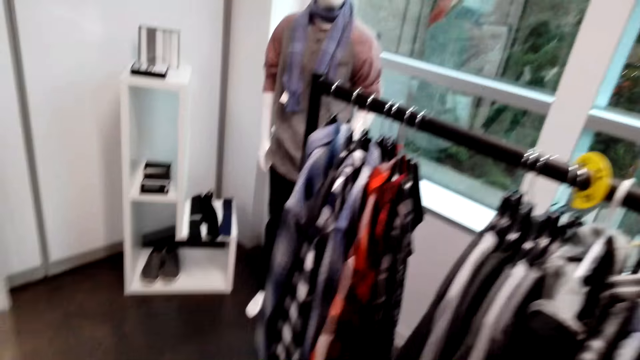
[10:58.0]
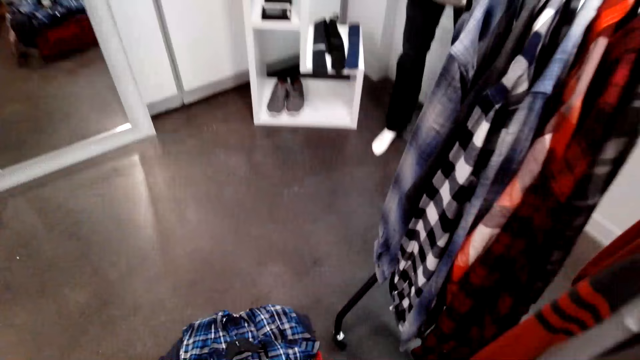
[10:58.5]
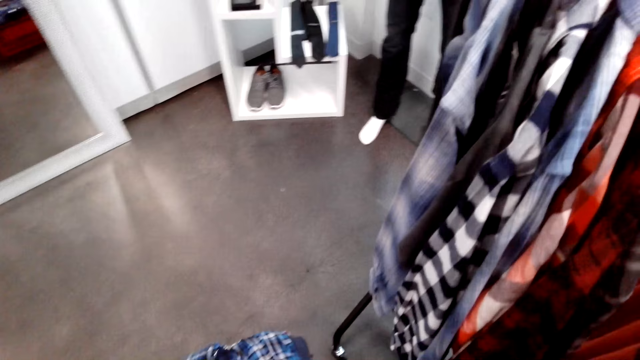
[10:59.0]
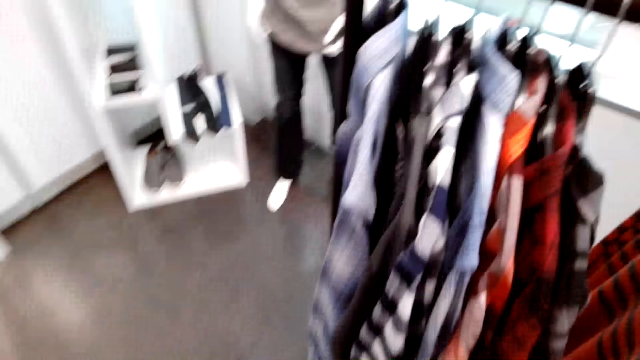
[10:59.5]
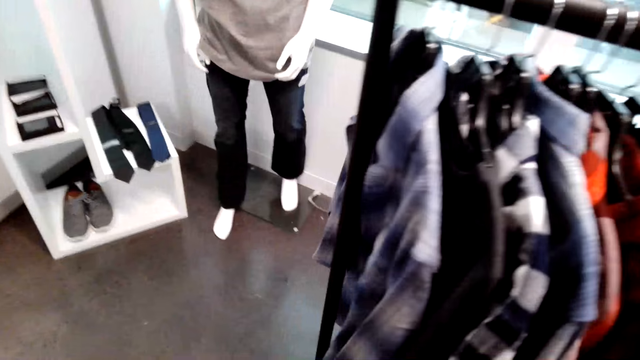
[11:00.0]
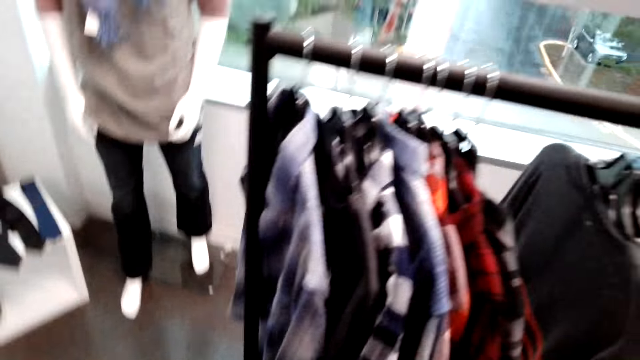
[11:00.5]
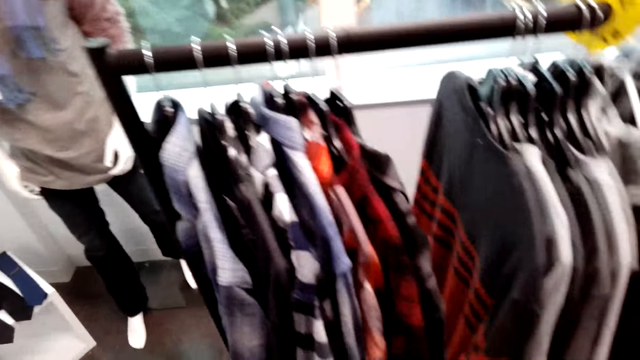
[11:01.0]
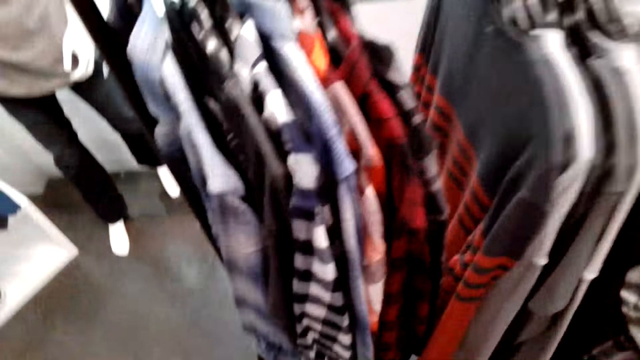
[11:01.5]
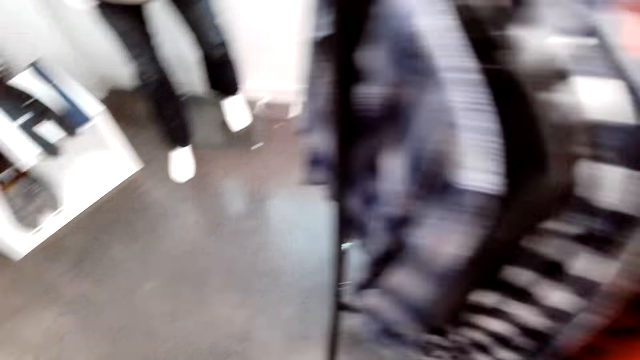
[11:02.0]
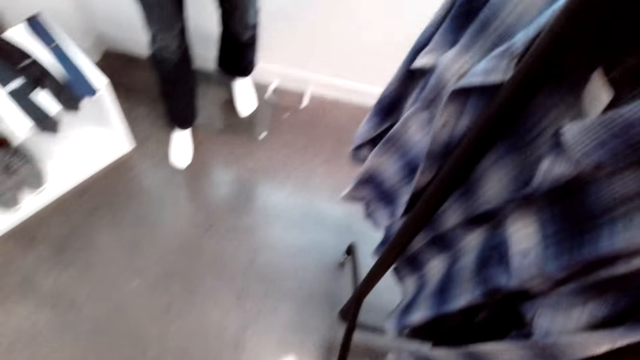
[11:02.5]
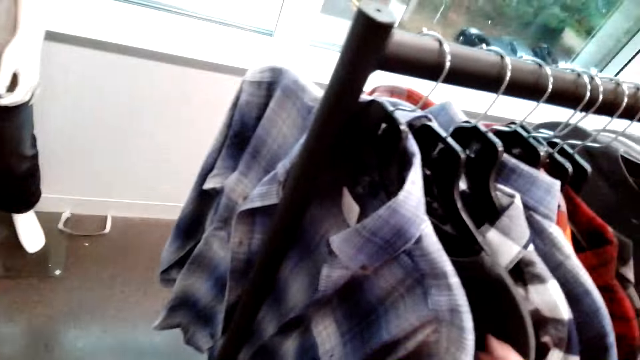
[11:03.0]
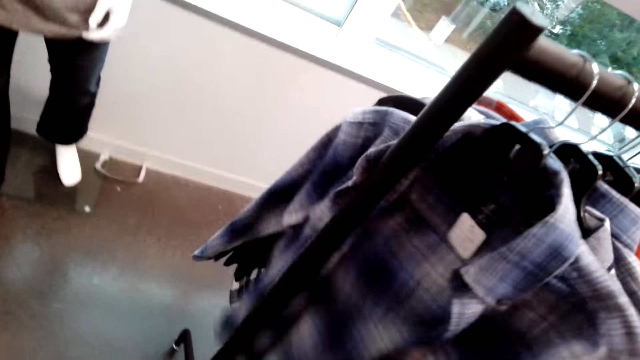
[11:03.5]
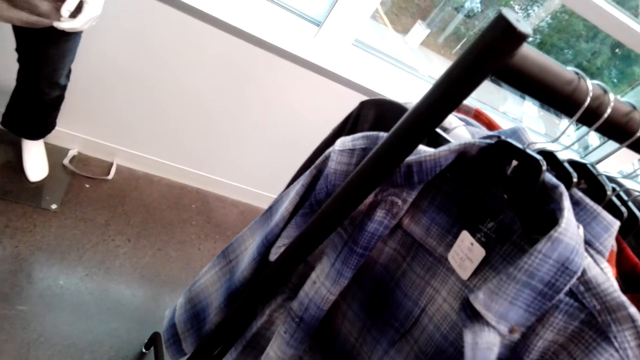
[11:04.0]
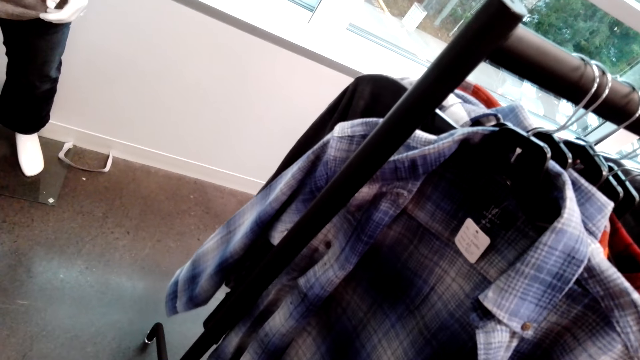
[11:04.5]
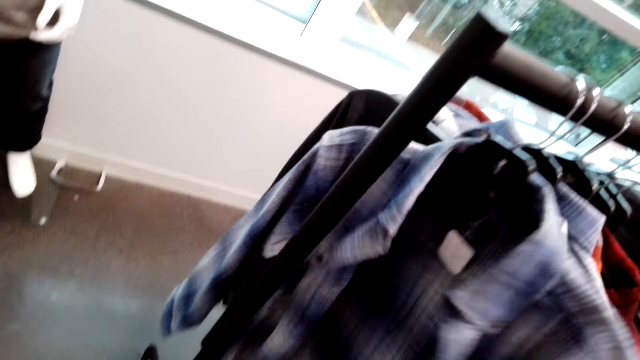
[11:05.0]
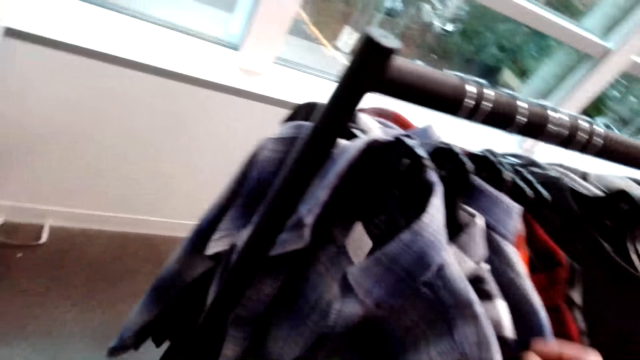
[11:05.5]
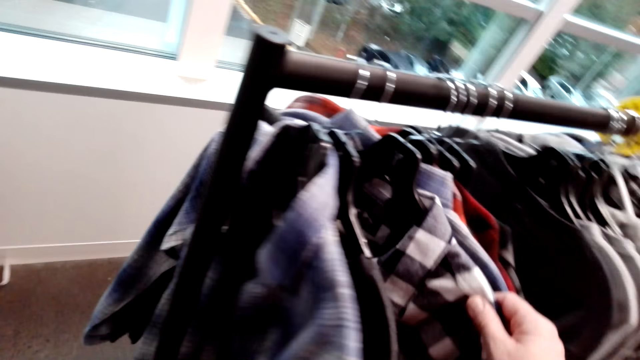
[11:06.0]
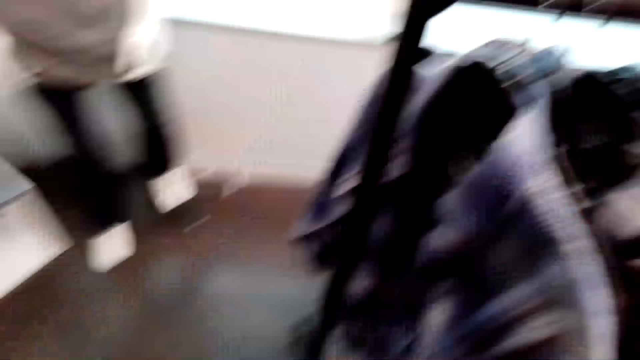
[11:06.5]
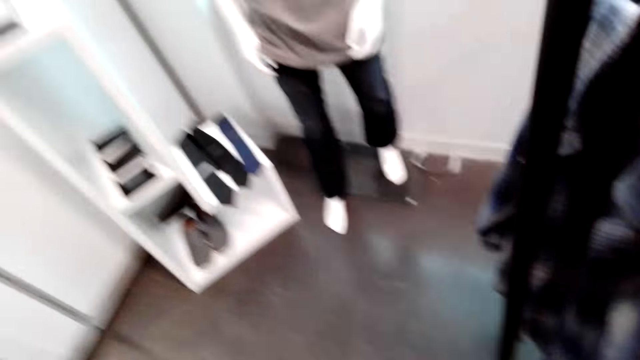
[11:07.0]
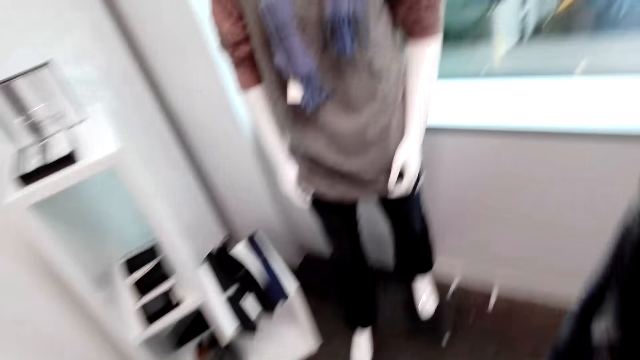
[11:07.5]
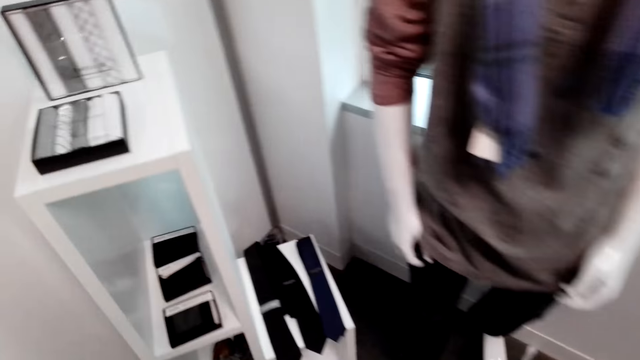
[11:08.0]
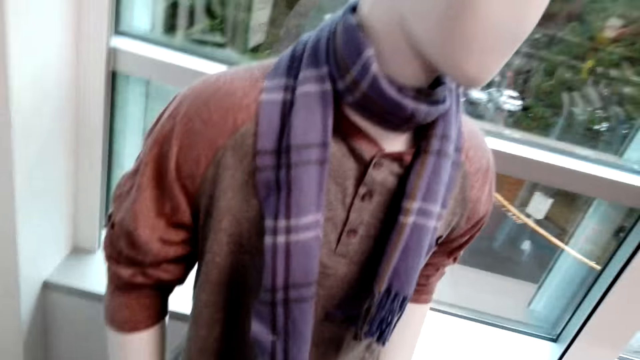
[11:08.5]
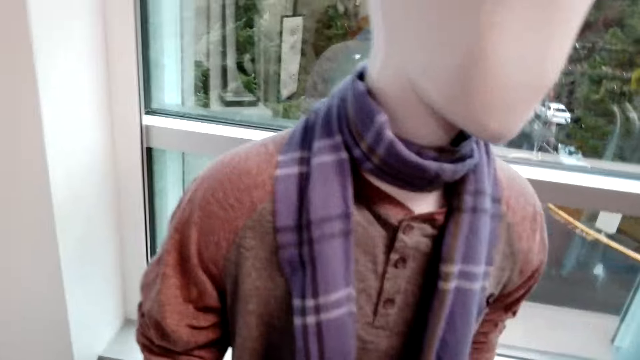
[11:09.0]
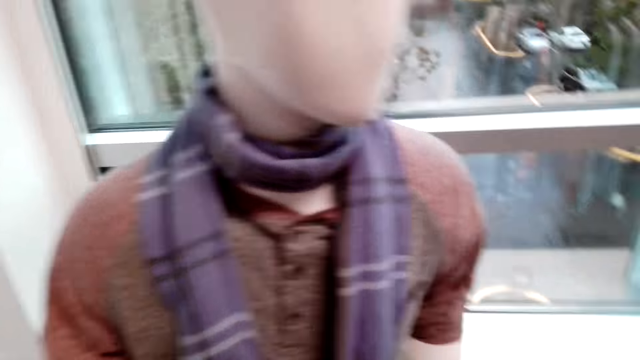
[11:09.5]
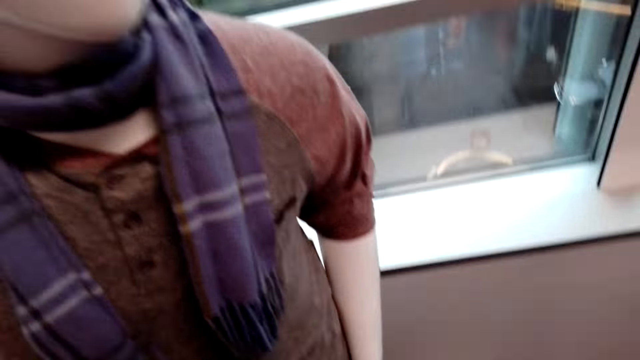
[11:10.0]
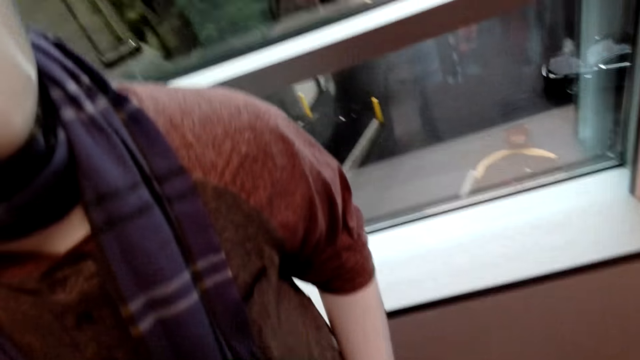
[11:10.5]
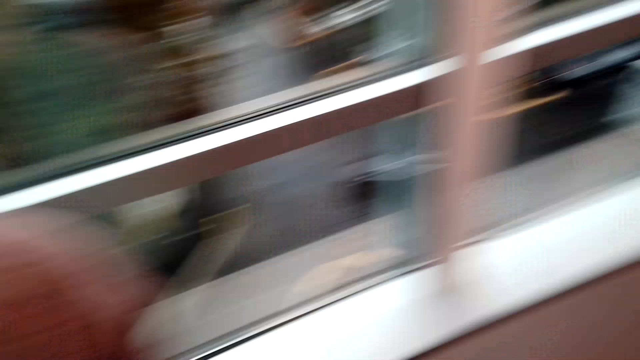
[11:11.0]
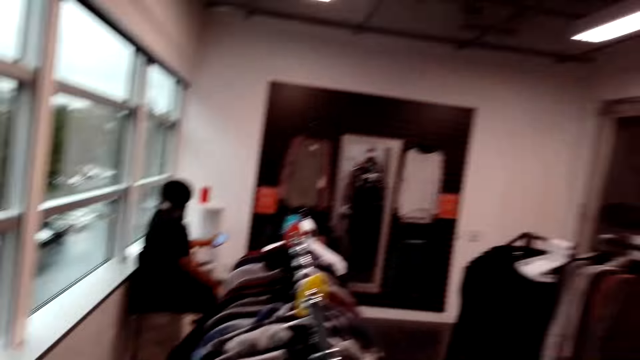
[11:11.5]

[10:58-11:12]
The camera wearer walks in the shop. They look around and touch the clothes. They select the shirts from the cloth rack. They look around.

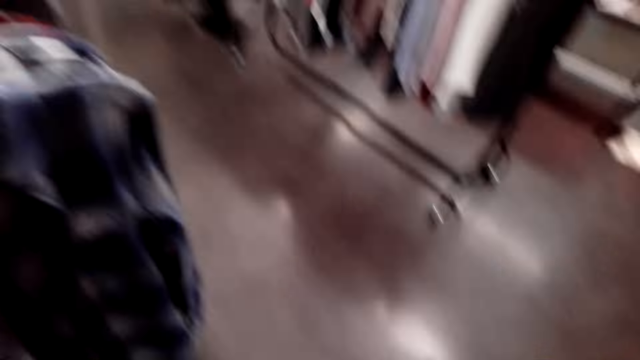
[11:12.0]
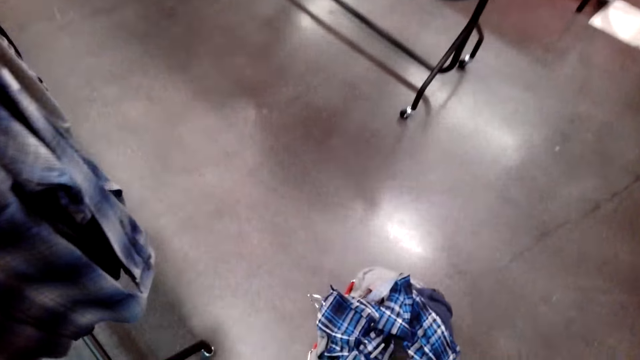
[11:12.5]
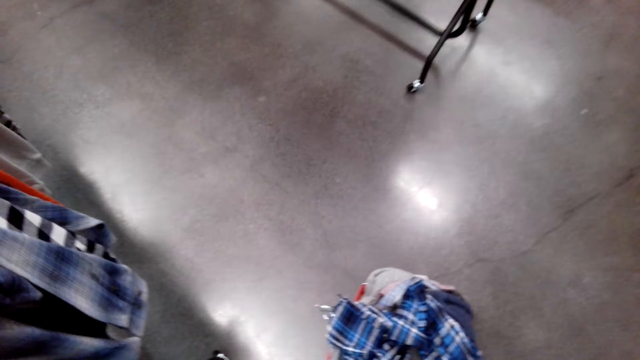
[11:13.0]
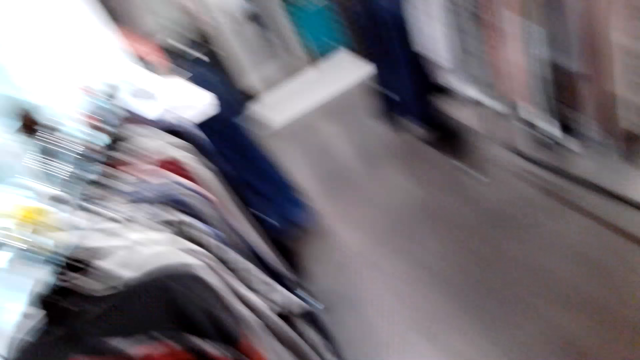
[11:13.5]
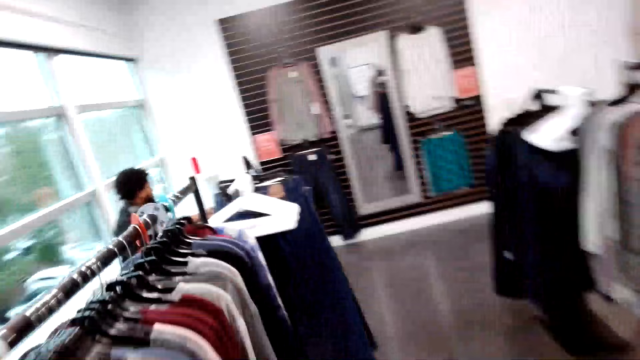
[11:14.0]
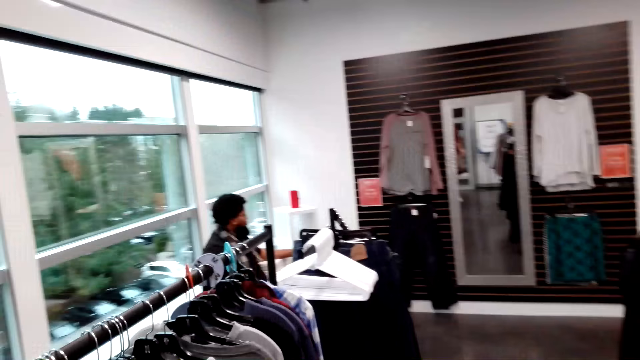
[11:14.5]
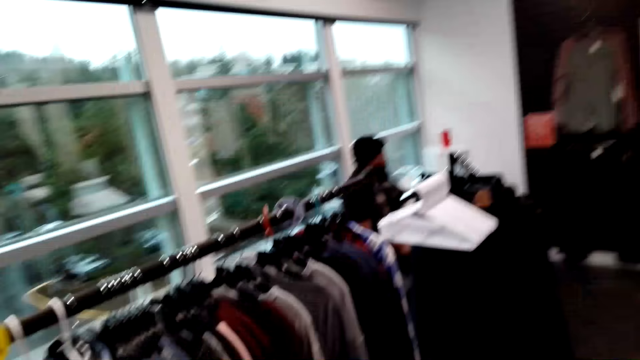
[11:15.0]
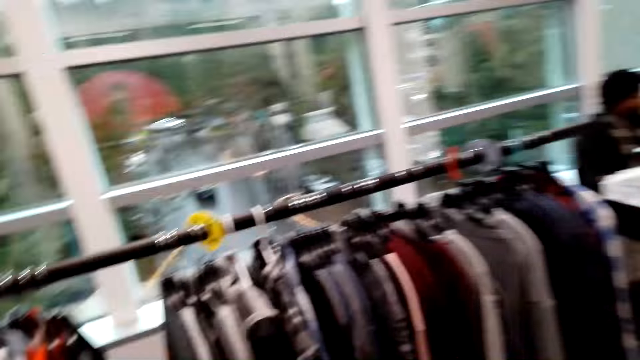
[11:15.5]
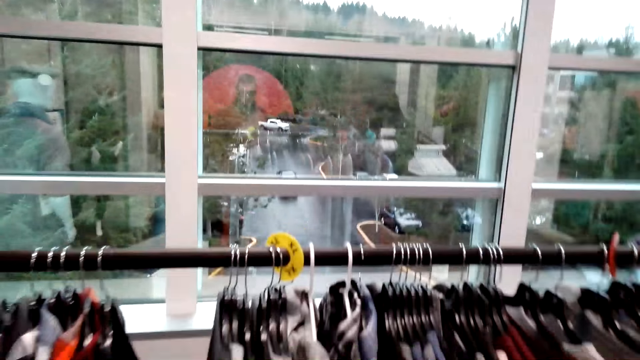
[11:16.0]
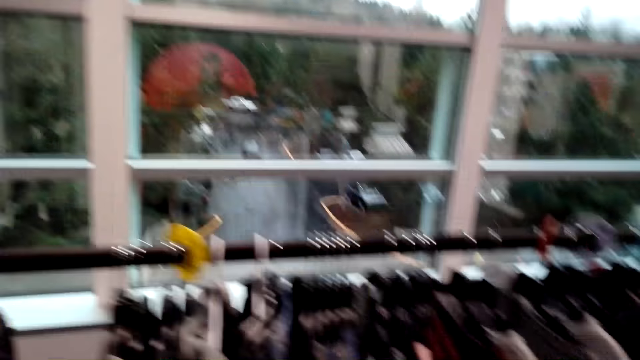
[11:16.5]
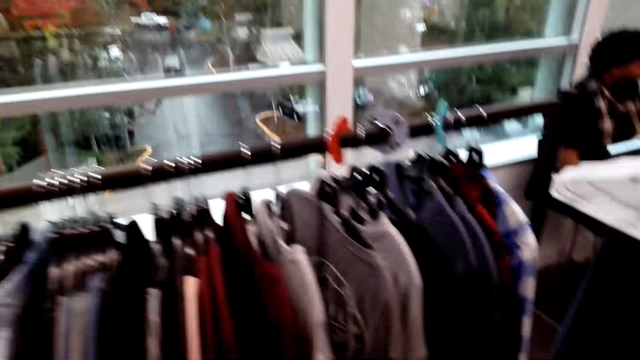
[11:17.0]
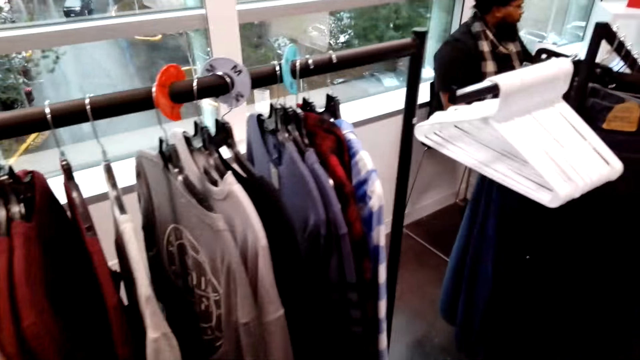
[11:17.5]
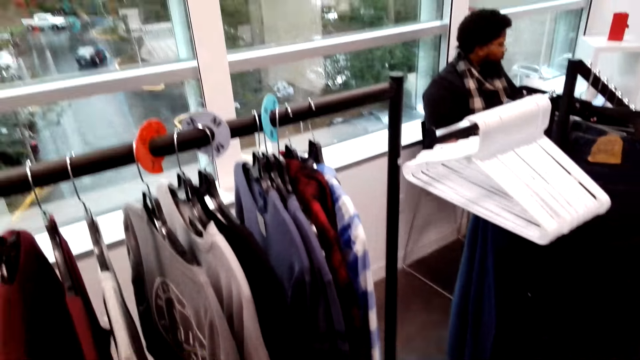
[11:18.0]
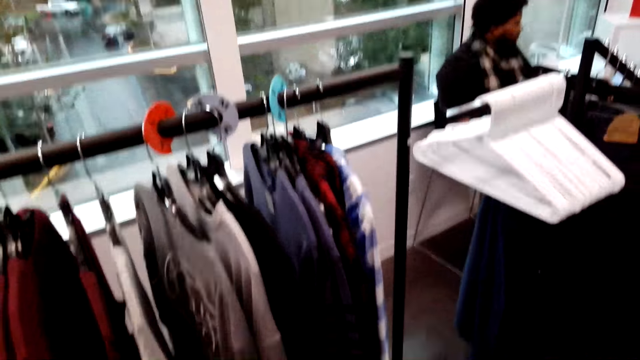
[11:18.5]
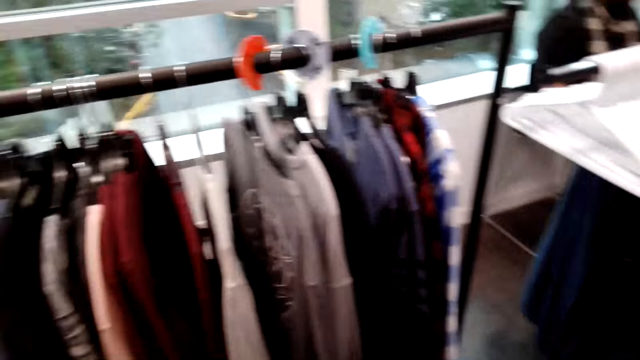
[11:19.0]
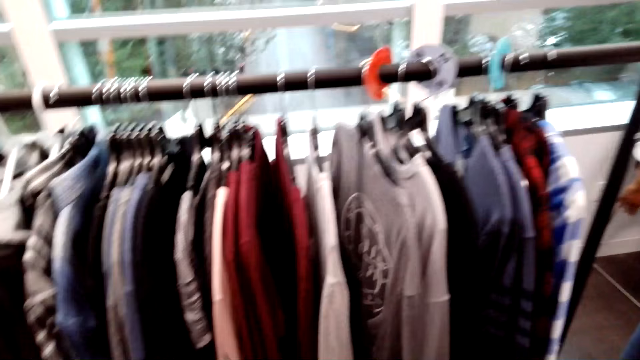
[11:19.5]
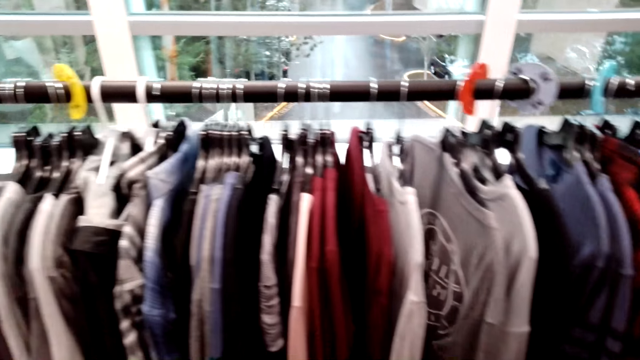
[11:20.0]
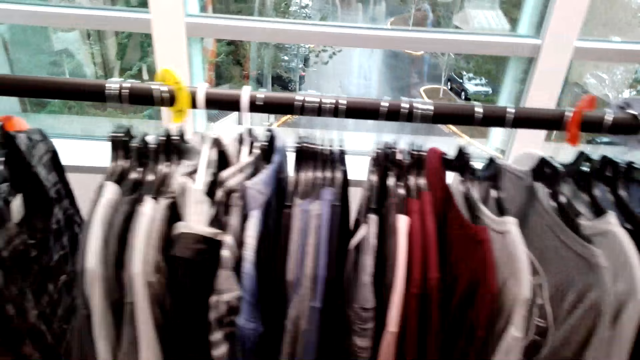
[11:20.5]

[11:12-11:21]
The camera wearer walks in the room.
